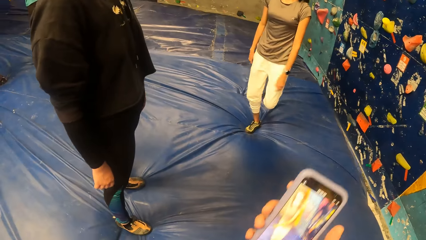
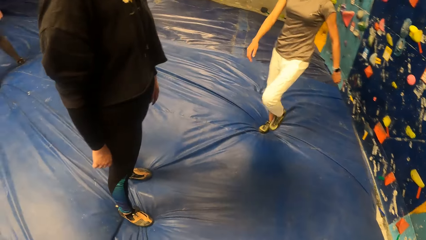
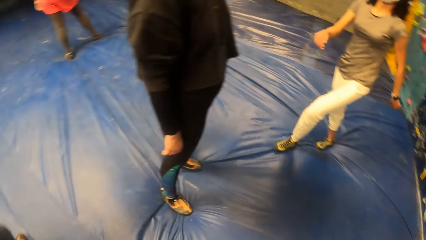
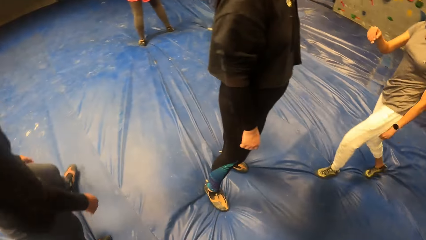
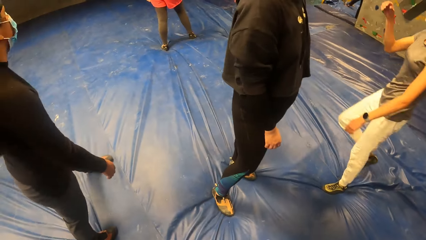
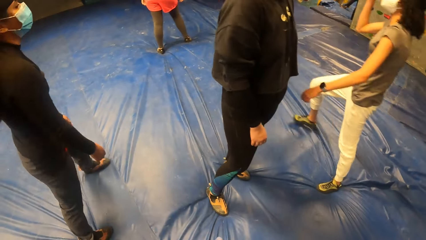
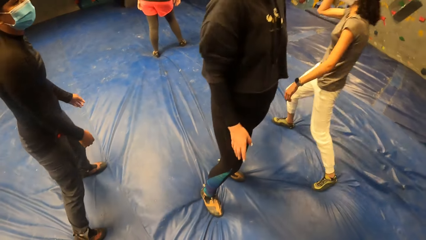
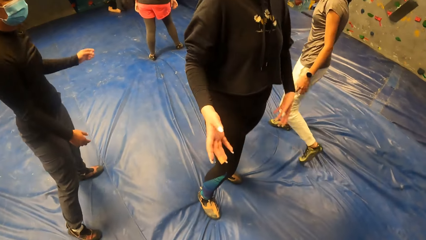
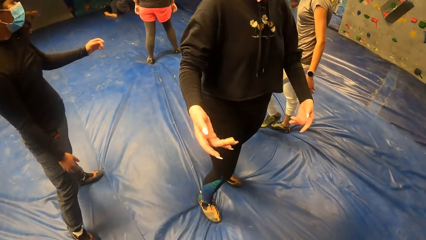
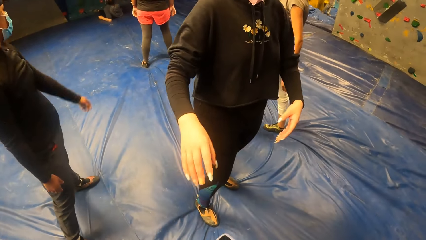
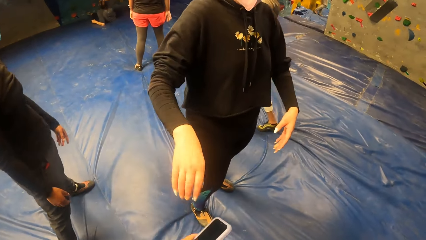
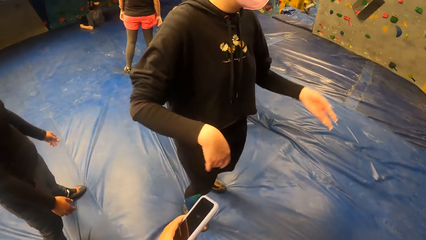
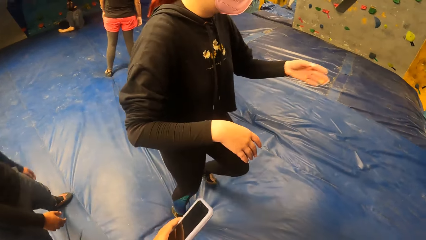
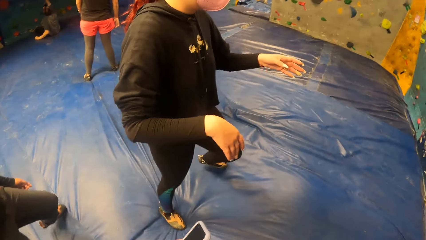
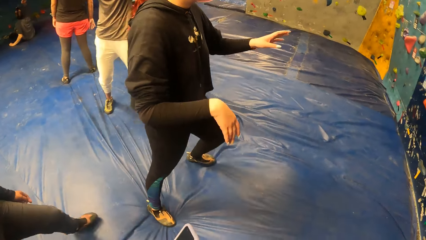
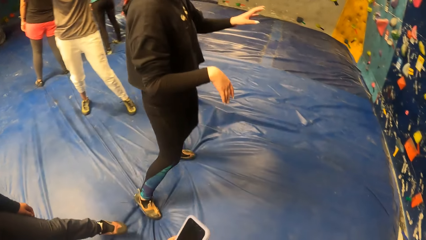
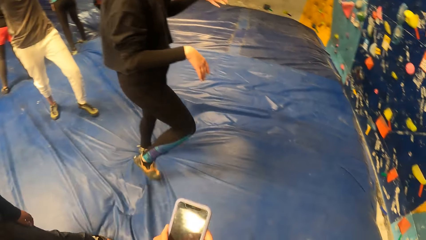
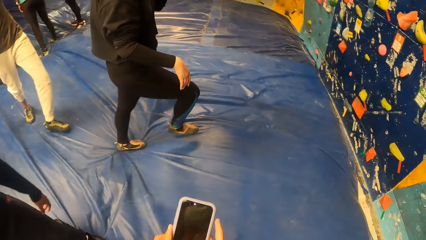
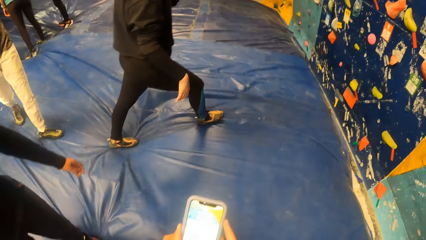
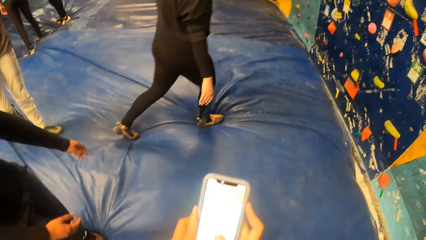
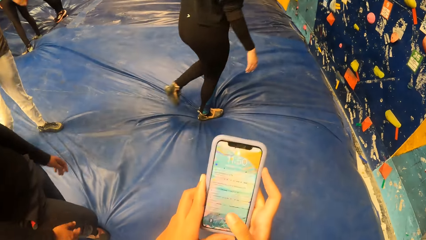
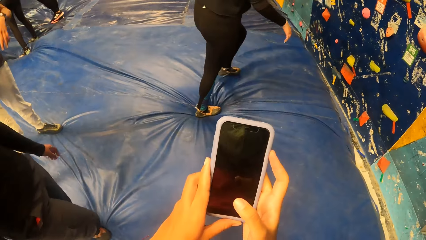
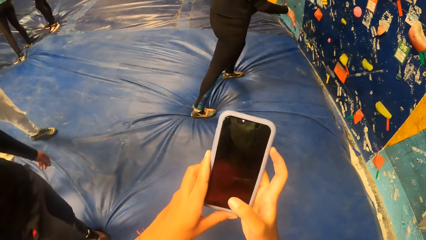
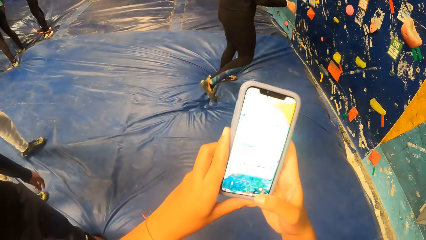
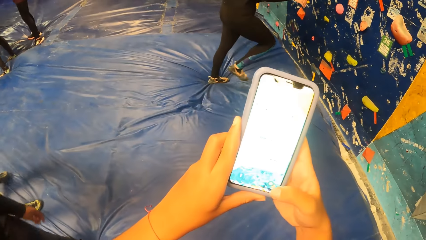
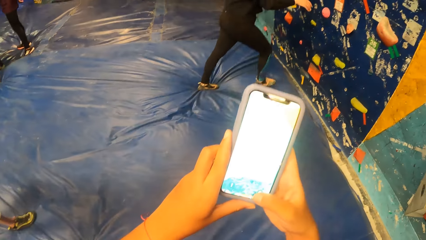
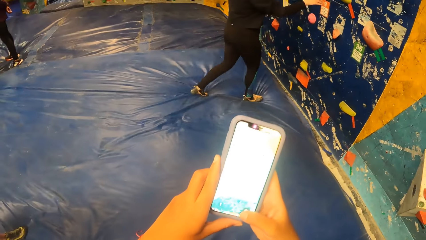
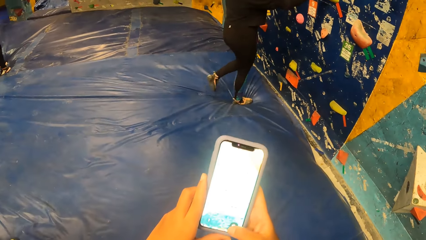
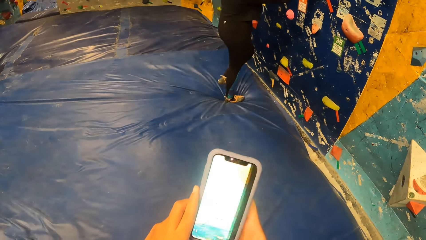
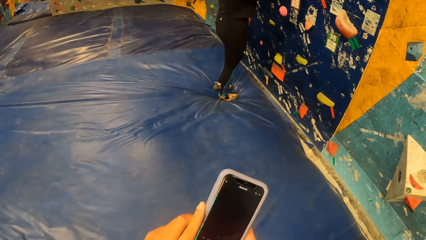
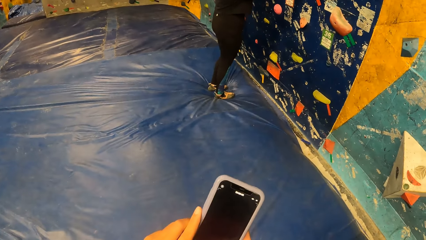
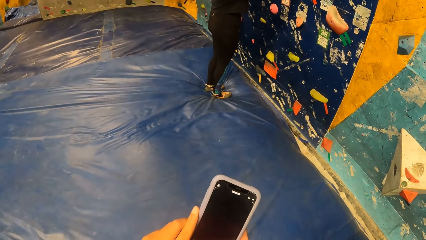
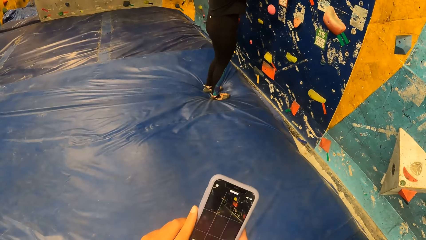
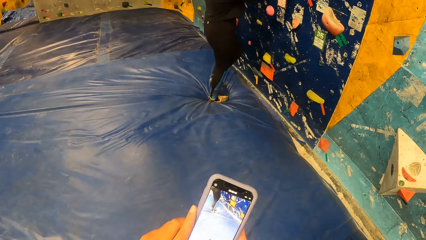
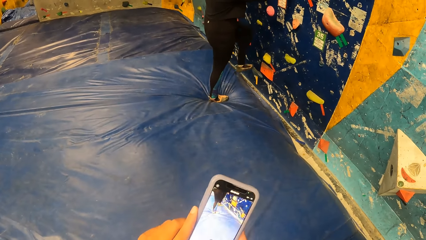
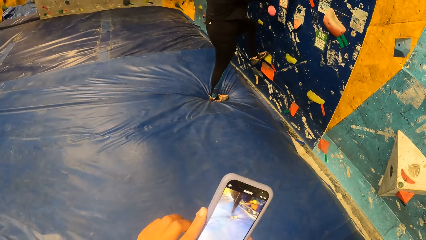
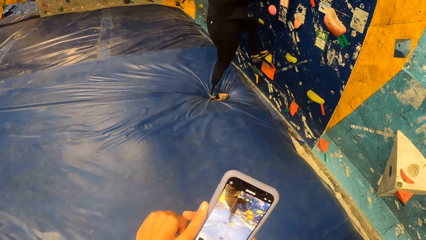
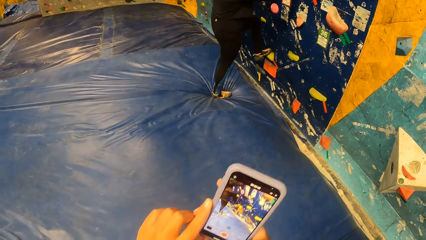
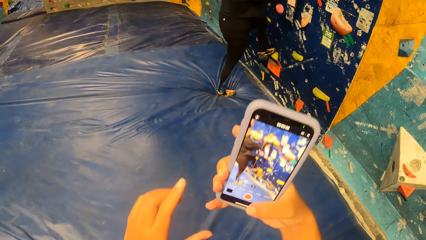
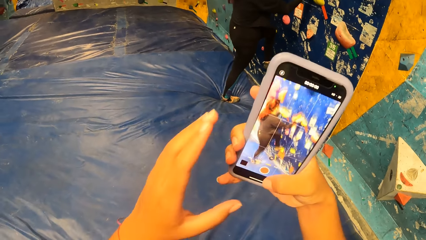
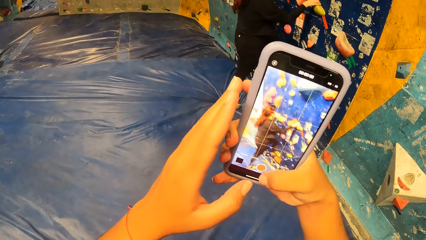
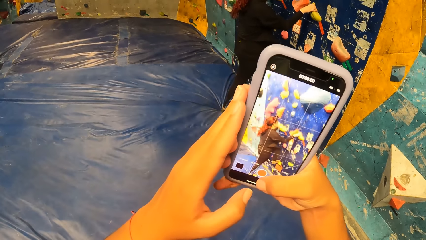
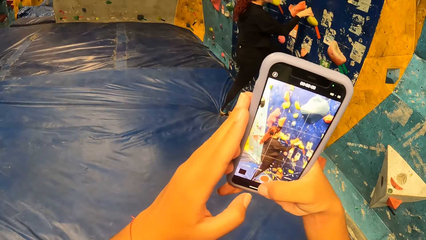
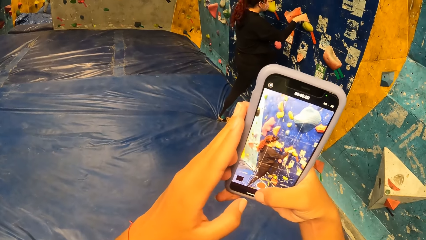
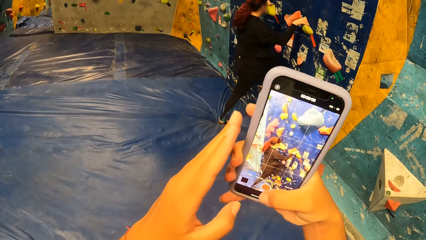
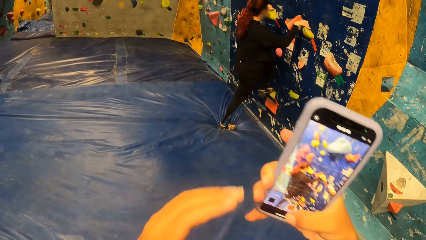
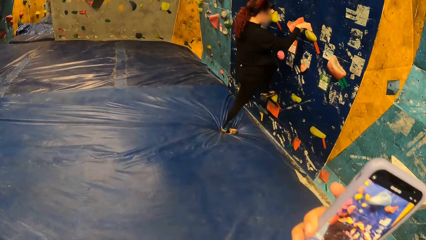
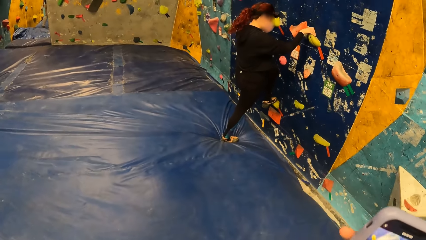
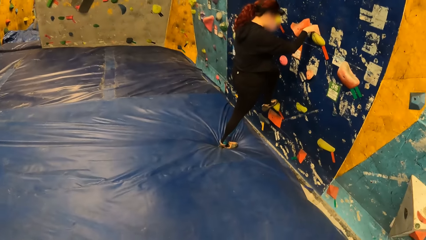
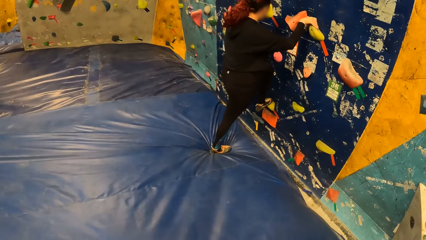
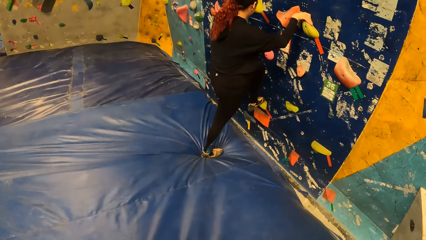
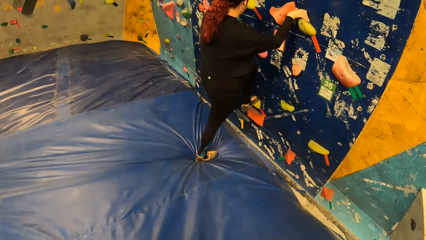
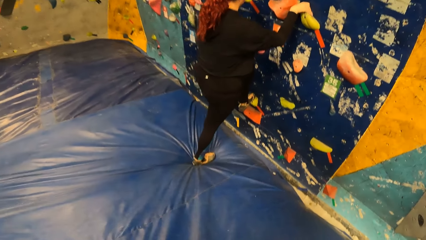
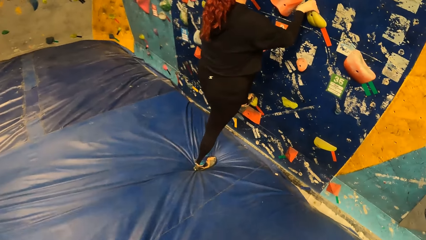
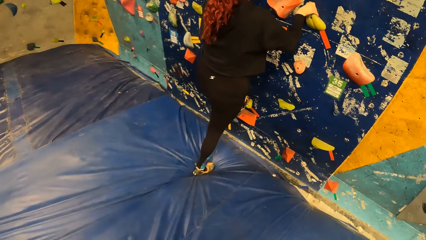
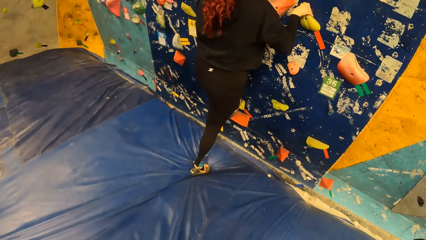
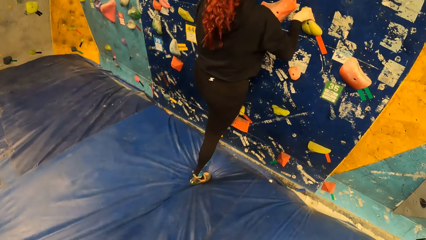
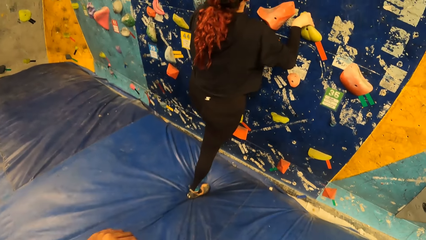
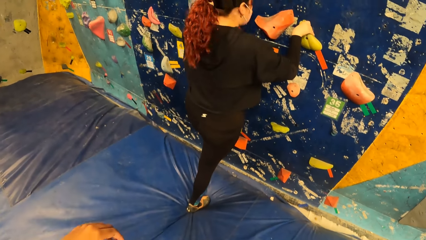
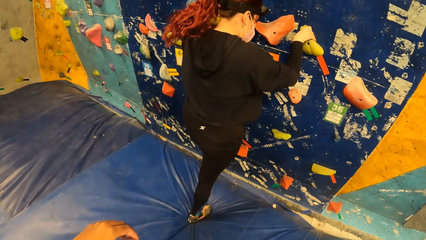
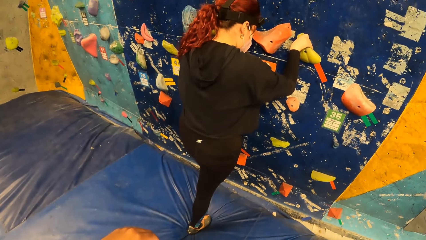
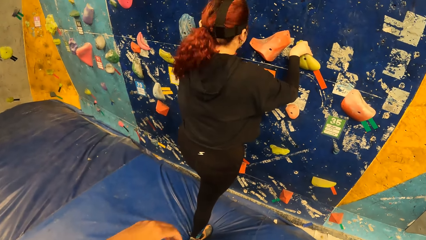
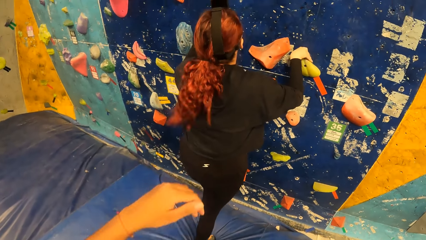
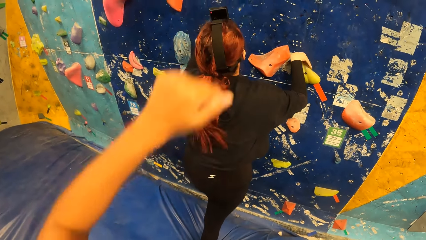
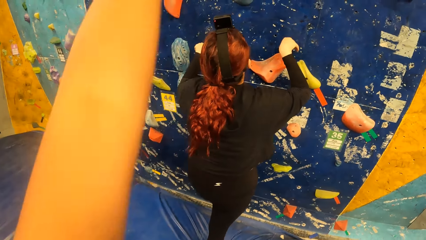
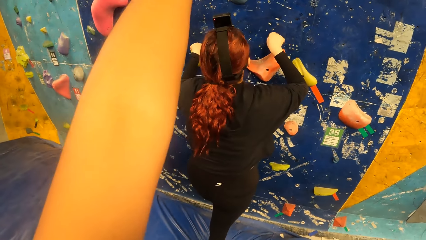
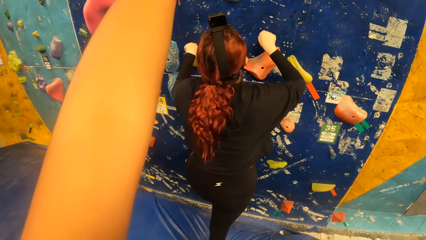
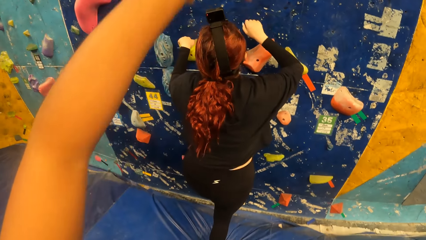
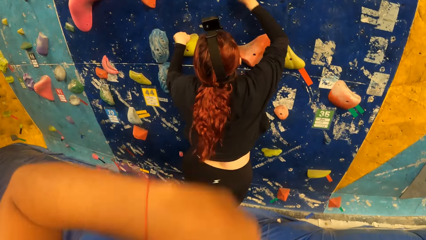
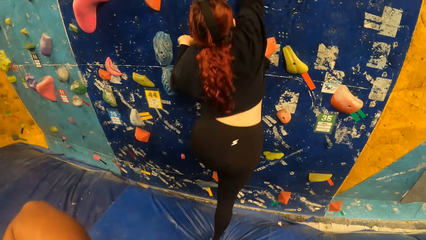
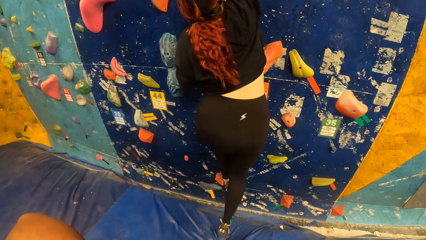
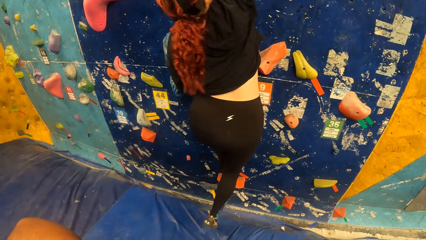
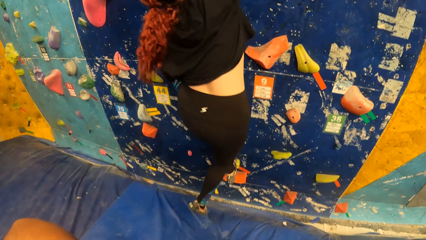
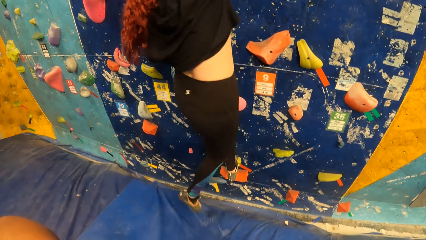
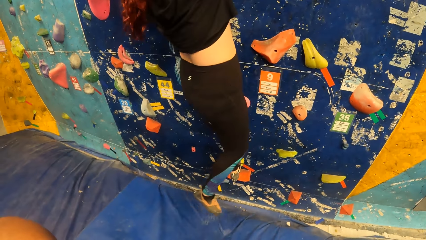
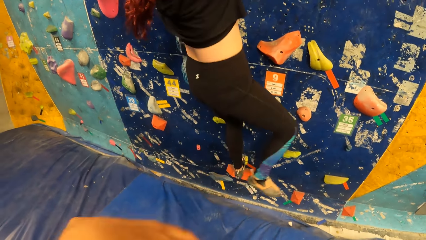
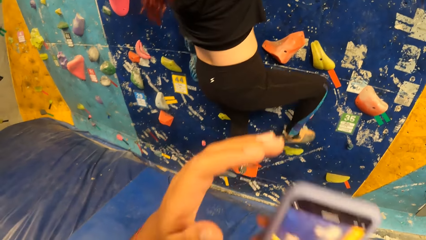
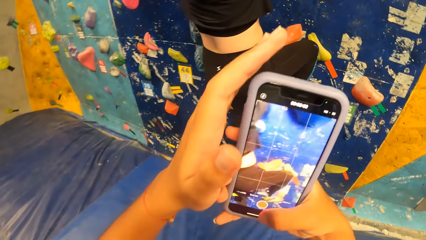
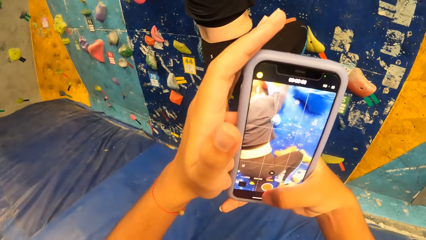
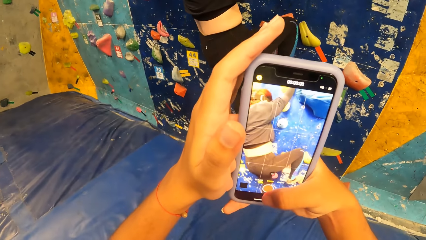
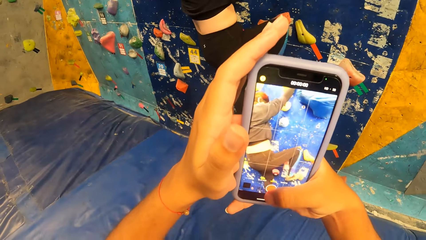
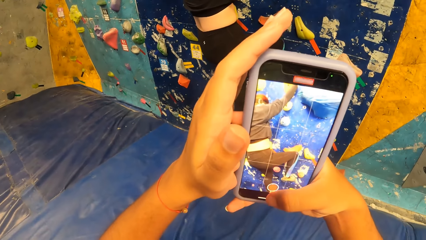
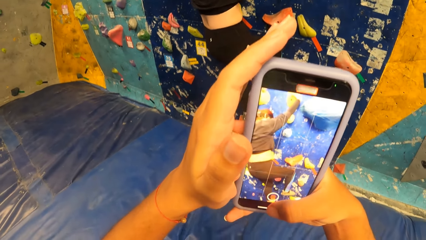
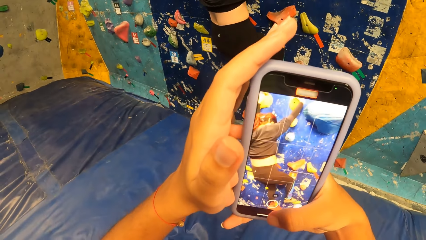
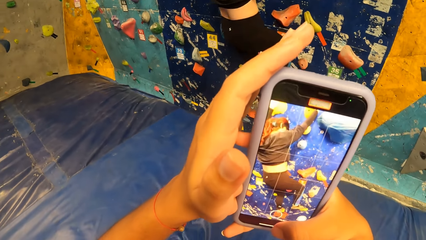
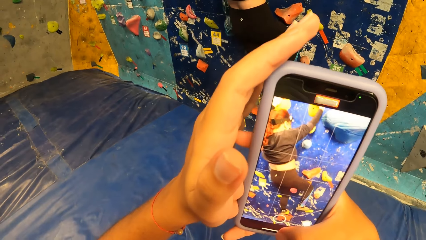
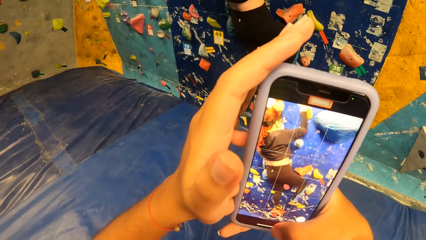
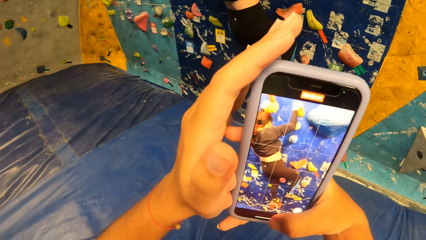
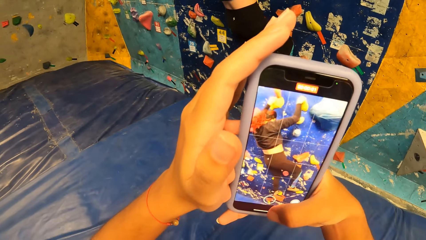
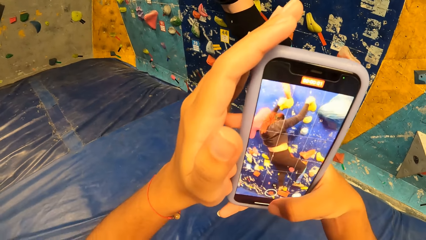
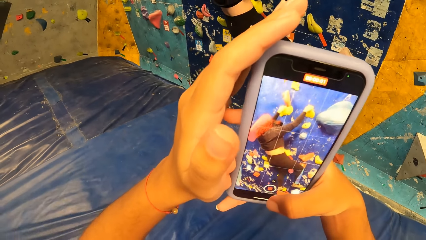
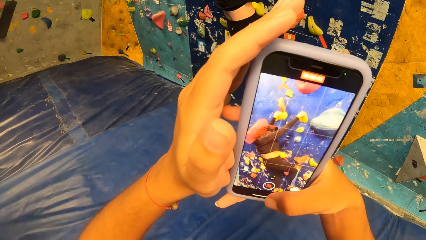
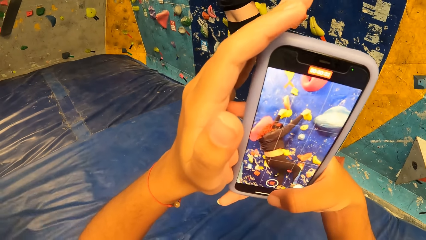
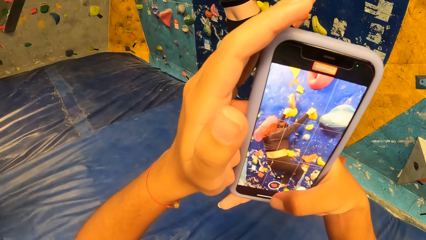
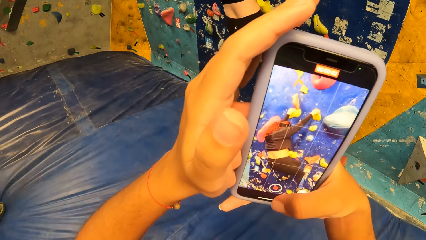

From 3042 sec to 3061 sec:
The camera wearer pauses the video. She looks around. She holds the phone with her left hand. She holds the phone with both hands. She operates the phone with both hands. She presses the phone. She records a video with the phone in her right hand. A woman climbs the climbing wall. The camera wearer moves the phone and walks. She raises her left hand towards her head. She records a video with the phone in her right hand.
